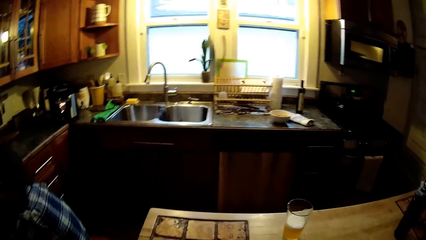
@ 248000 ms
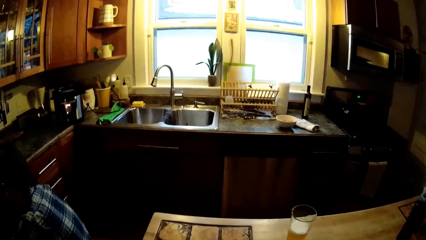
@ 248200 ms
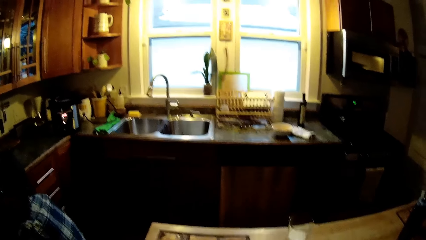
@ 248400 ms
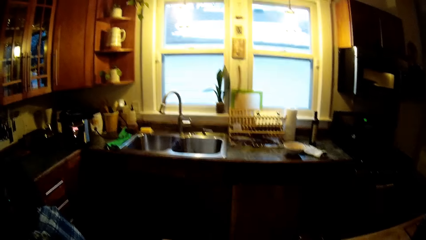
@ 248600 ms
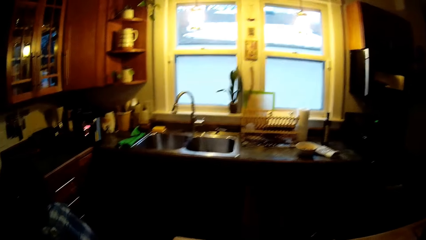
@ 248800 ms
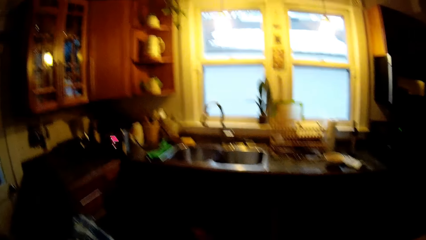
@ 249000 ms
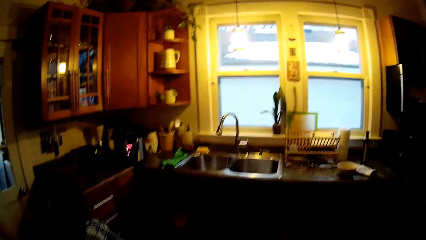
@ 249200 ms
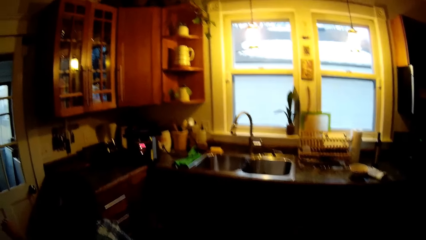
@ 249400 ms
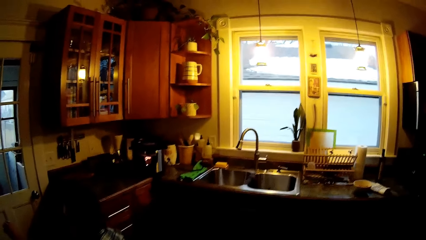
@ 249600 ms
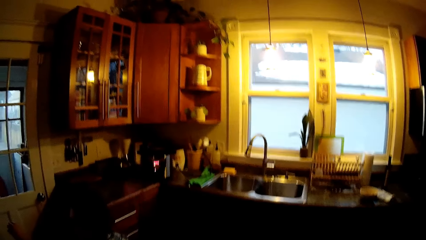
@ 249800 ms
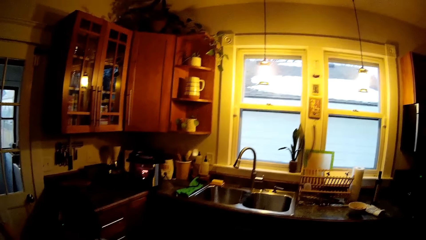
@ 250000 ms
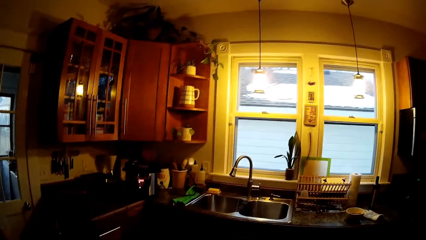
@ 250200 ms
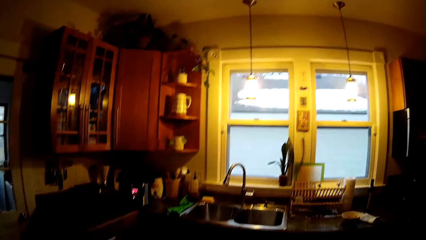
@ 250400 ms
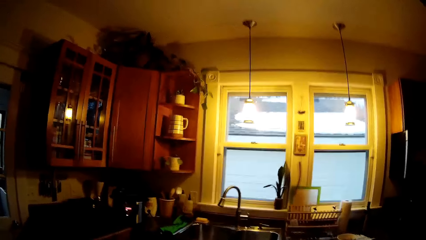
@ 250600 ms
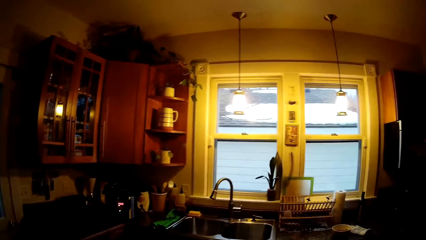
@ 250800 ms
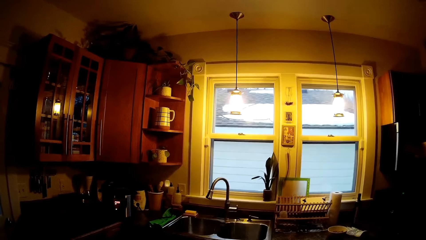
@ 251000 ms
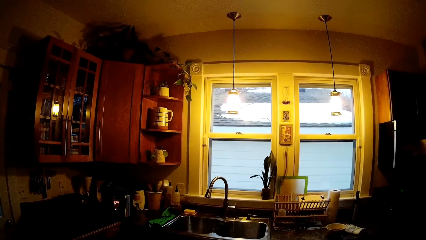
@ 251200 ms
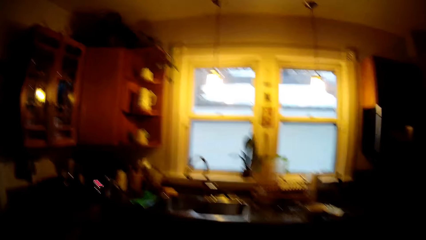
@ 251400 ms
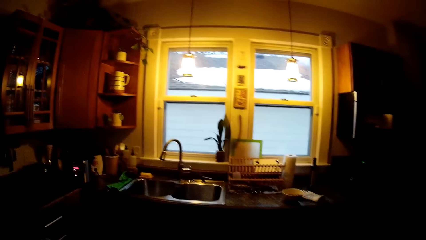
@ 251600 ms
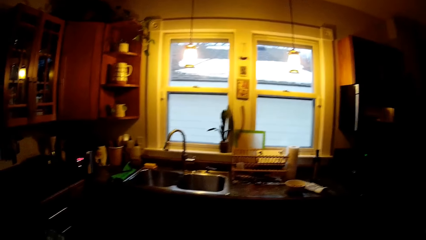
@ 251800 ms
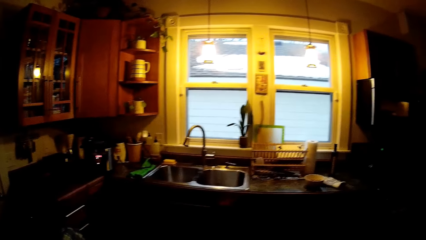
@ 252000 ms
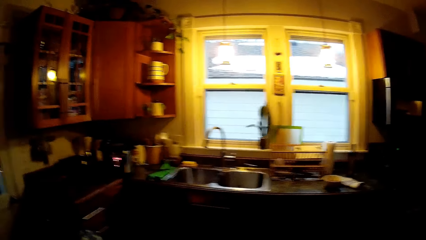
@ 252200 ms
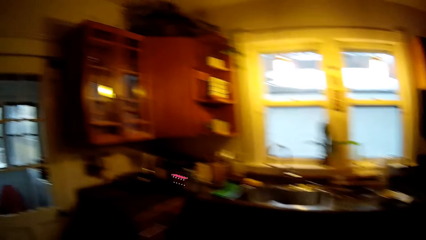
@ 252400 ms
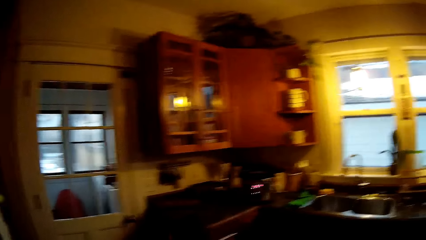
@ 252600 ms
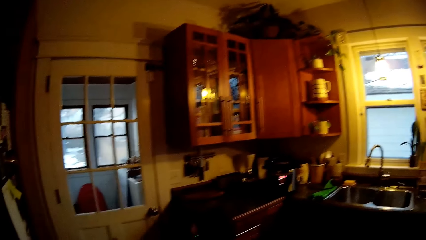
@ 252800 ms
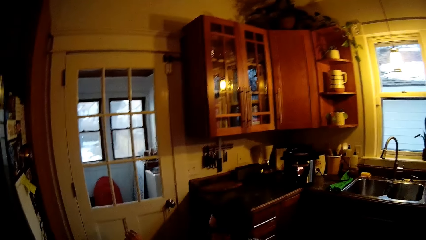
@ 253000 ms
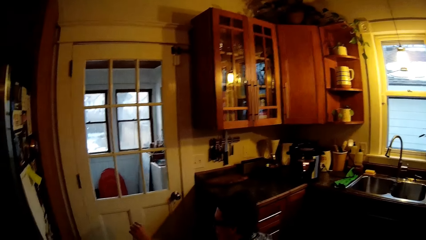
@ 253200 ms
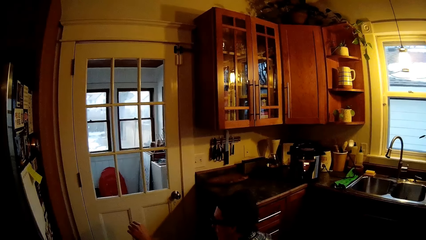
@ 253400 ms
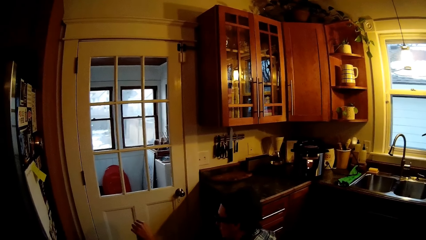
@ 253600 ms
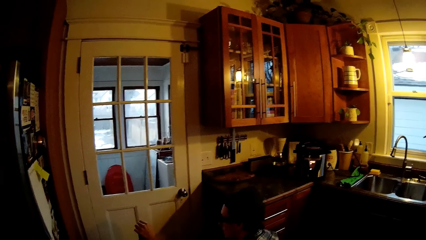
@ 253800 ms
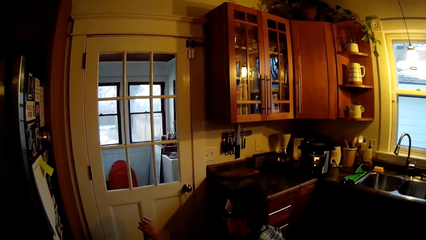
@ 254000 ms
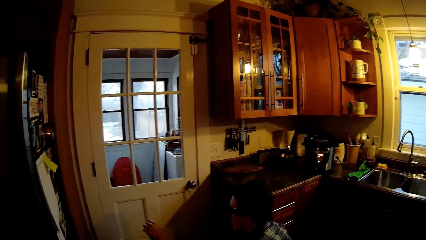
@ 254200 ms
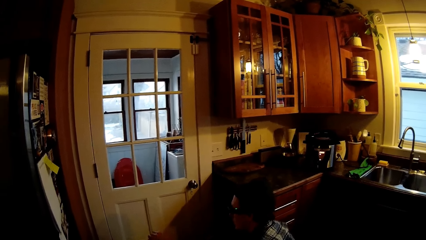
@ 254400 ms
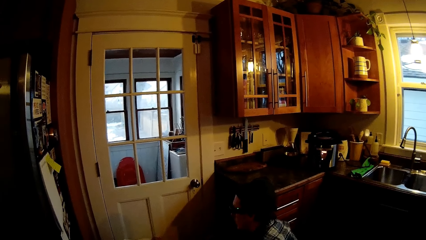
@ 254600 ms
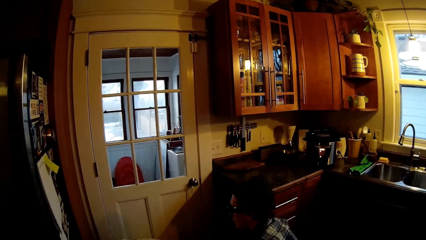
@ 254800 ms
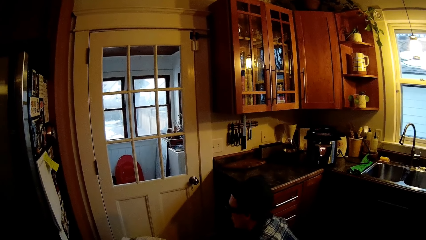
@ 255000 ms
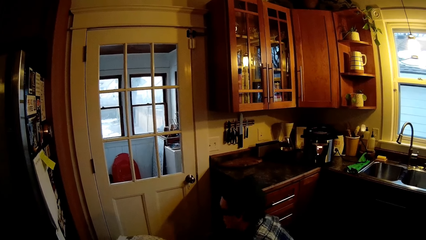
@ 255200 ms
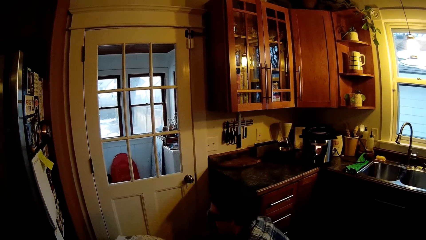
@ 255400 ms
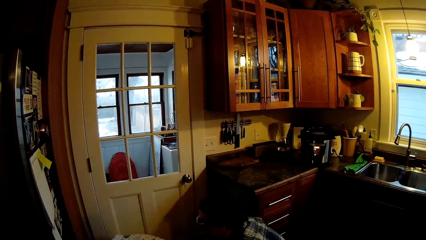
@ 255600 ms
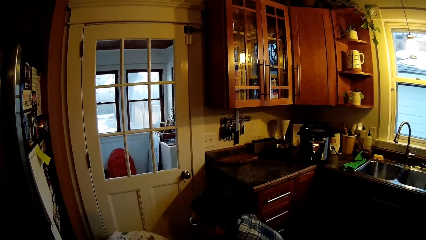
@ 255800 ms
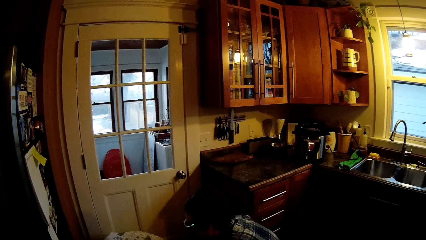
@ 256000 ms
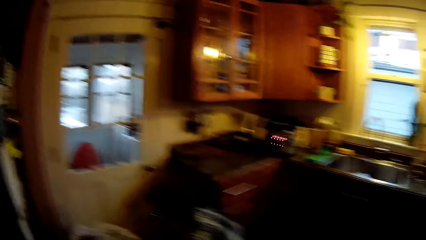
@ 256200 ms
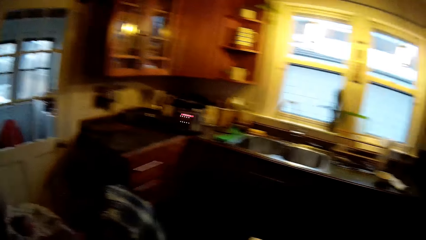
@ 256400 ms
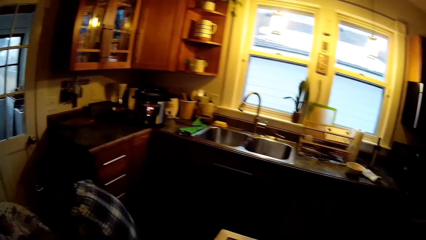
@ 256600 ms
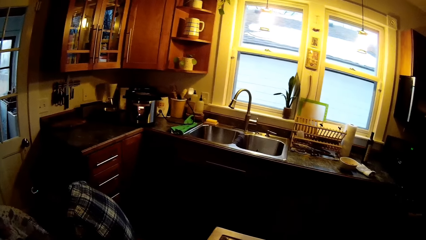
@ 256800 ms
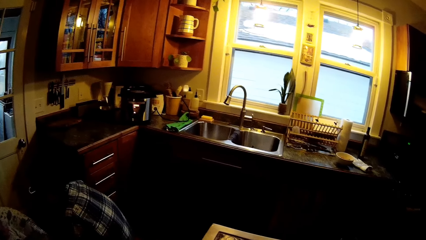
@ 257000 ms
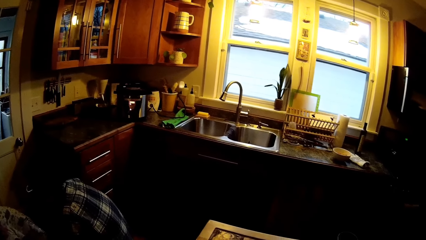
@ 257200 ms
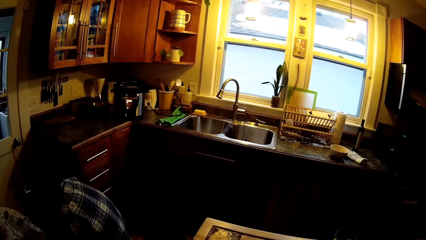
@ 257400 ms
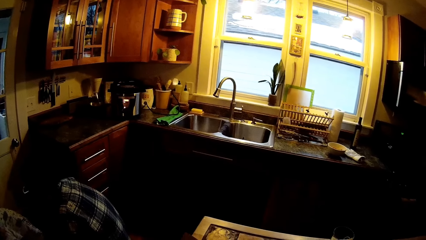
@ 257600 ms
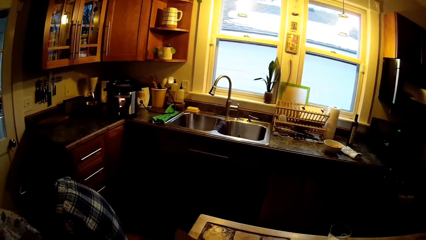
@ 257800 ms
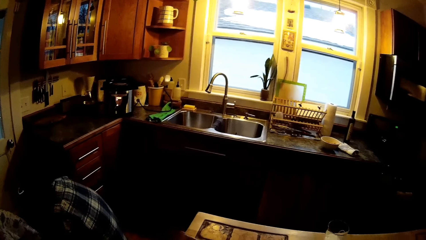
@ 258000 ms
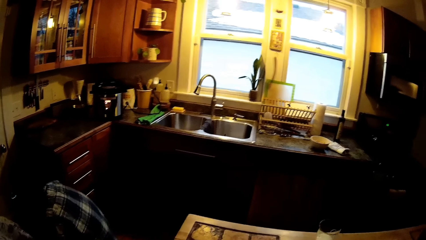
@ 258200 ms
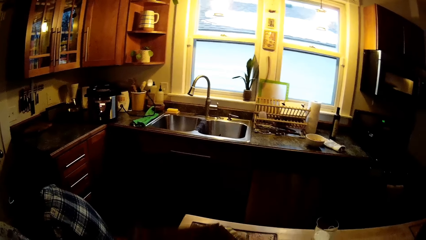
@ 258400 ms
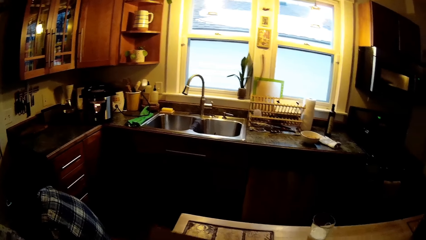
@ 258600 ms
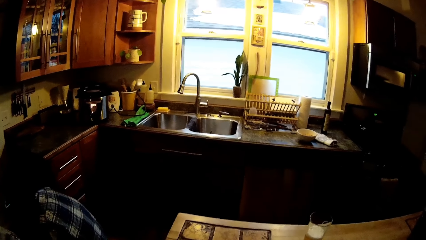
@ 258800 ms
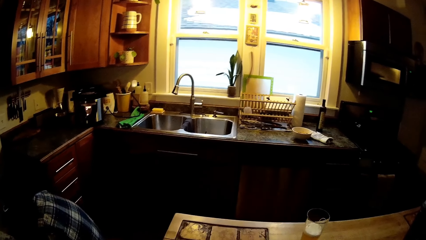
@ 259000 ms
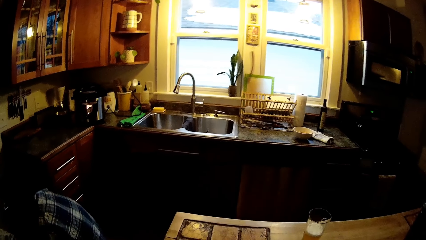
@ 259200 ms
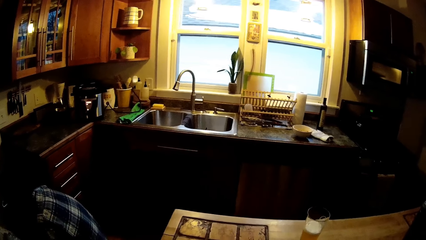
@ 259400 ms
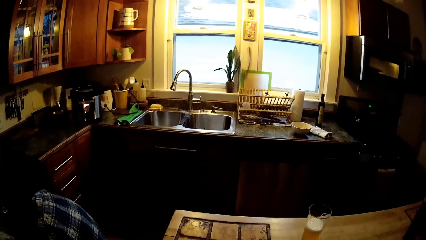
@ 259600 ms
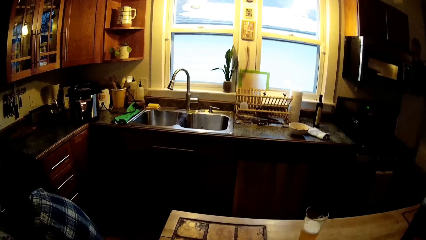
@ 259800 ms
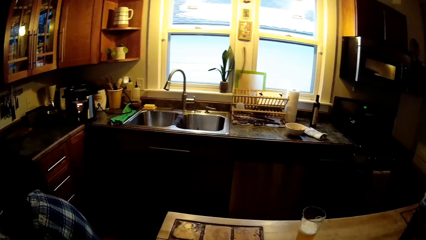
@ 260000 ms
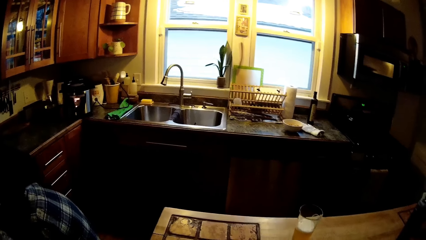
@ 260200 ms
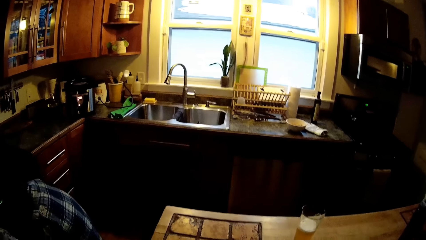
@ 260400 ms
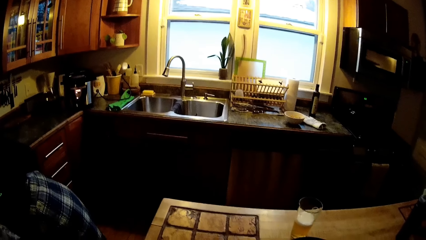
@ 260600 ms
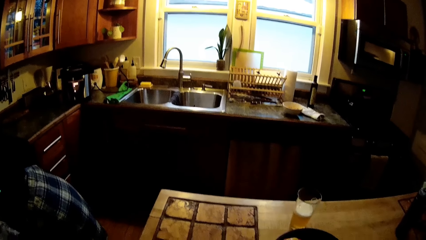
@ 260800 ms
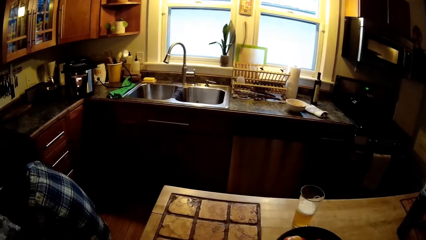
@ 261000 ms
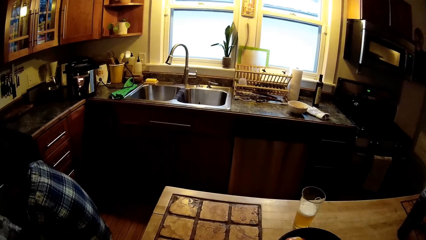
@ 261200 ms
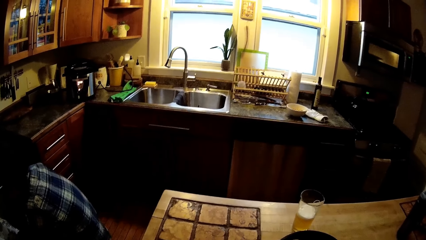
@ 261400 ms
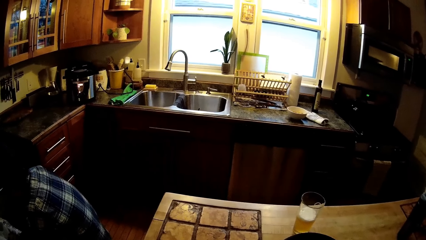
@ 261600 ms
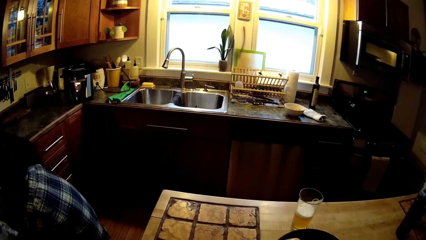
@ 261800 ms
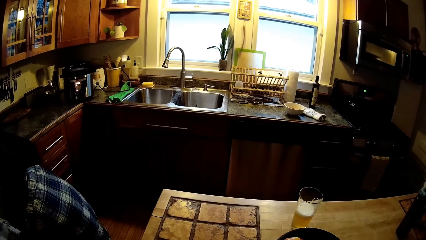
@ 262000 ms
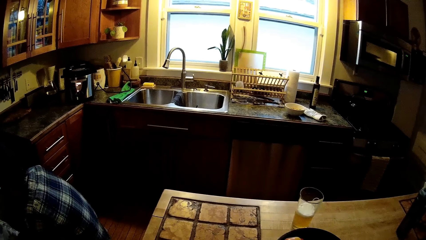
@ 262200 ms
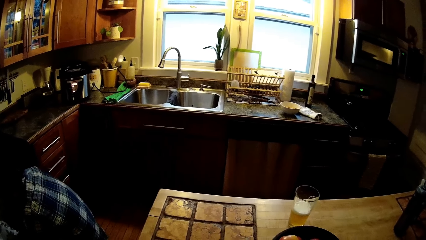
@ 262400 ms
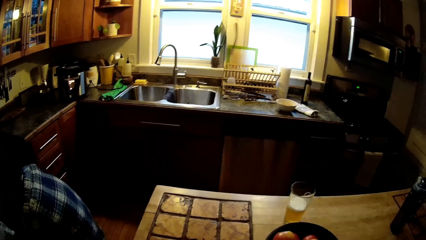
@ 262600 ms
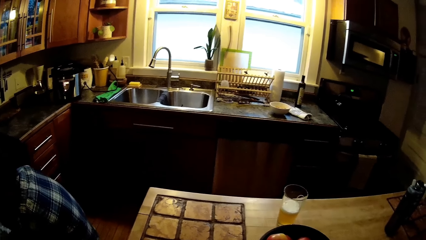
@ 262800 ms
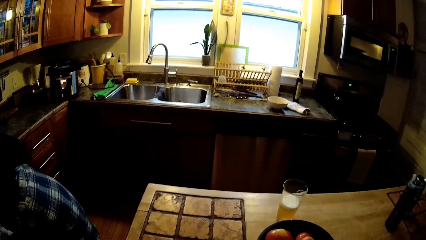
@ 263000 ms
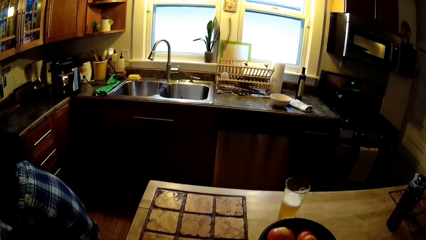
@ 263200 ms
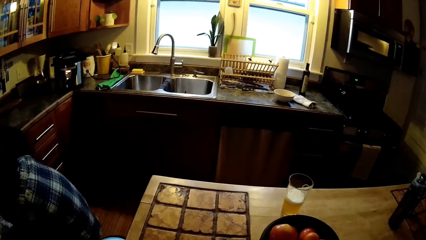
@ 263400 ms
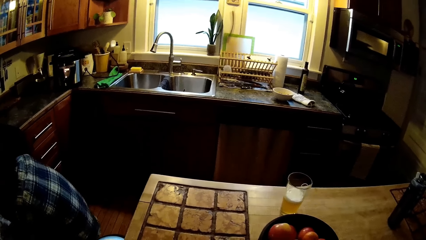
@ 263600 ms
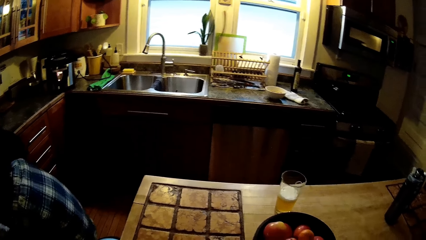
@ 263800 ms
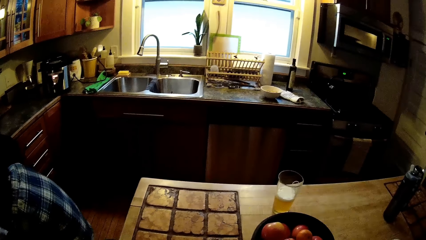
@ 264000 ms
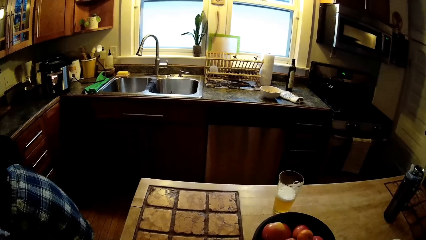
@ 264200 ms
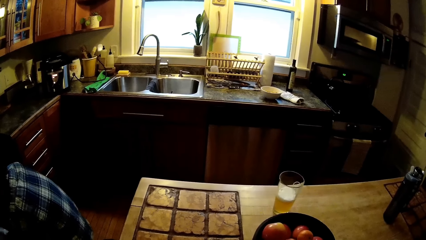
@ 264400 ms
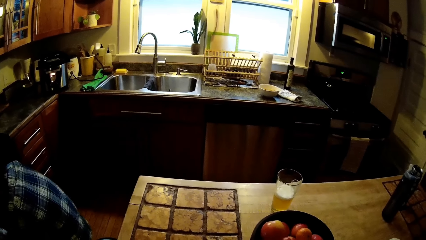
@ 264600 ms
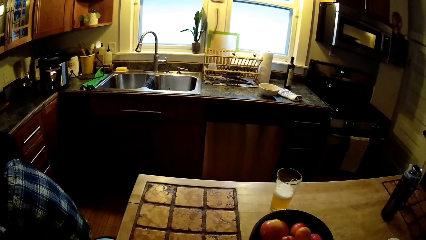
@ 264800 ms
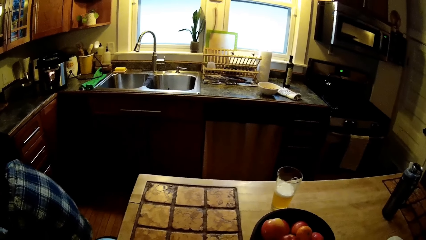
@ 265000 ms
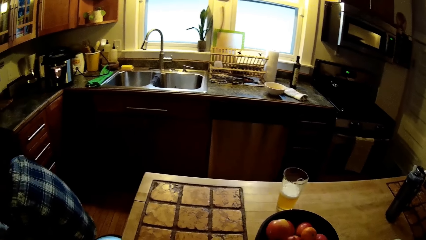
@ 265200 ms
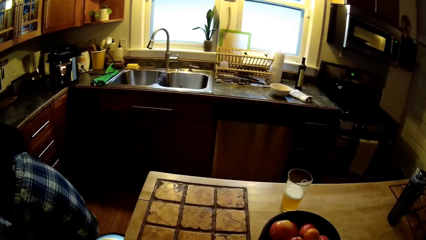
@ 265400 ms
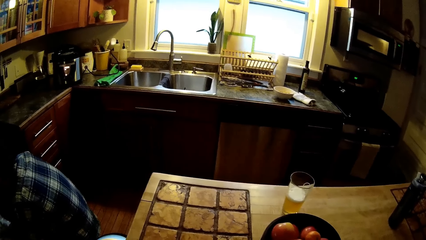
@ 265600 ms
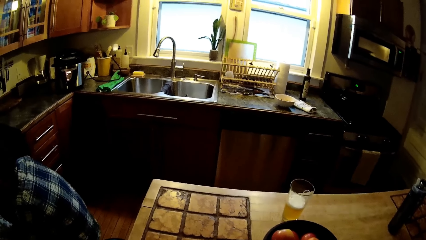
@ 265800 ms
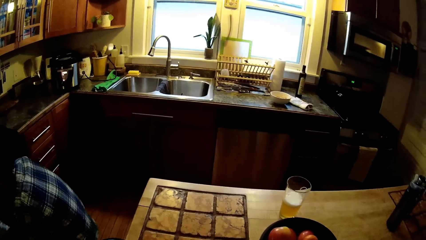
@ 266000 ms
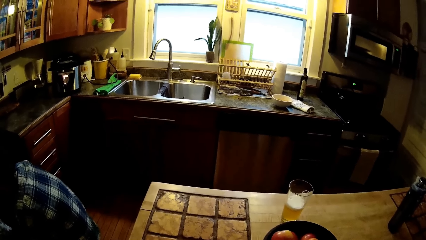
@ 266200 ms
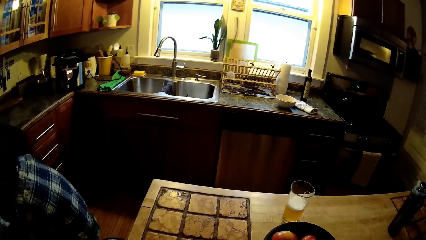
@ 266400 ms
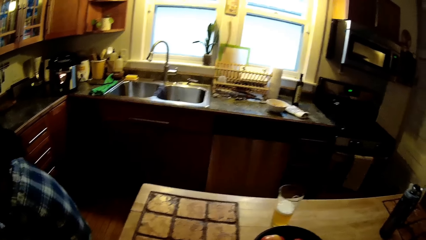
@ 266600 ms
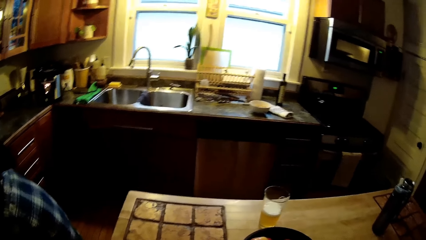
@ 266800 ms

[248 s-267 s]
The man plays with the baby in the baby bouncer chair with his right hand.
